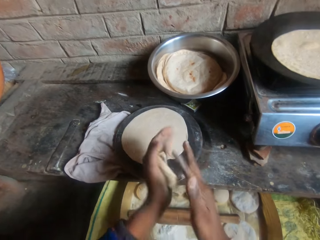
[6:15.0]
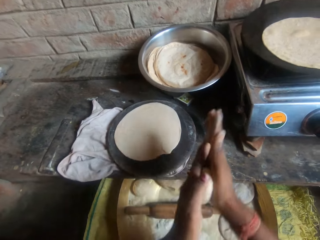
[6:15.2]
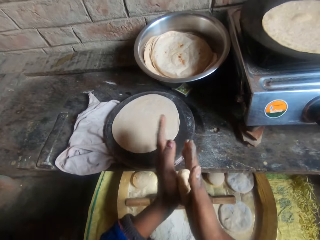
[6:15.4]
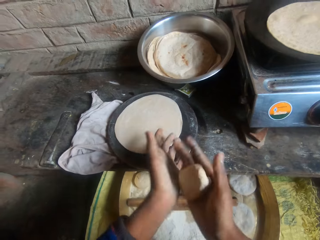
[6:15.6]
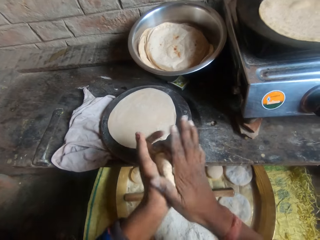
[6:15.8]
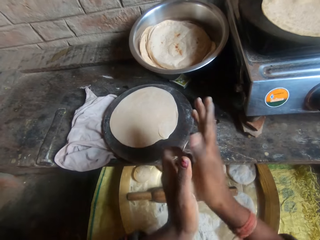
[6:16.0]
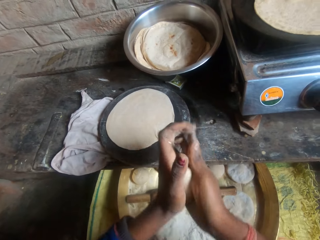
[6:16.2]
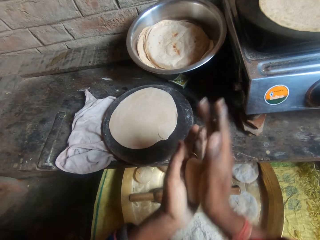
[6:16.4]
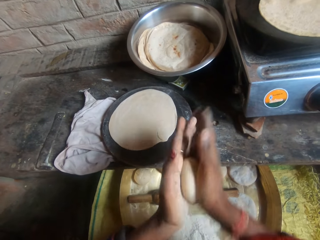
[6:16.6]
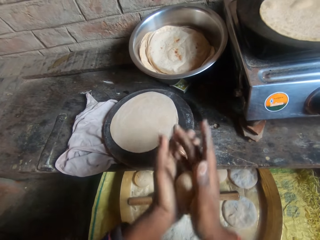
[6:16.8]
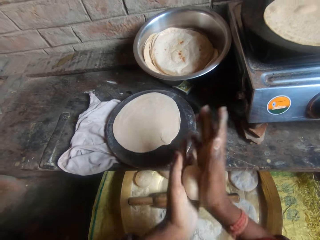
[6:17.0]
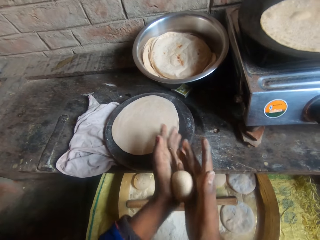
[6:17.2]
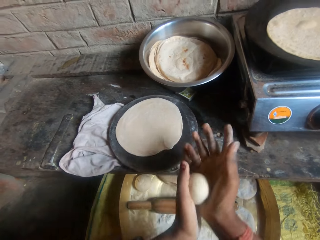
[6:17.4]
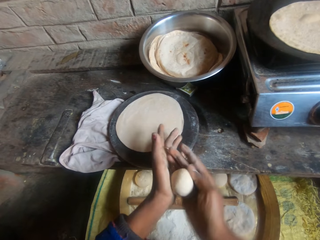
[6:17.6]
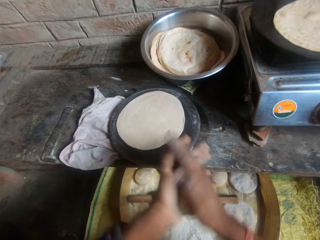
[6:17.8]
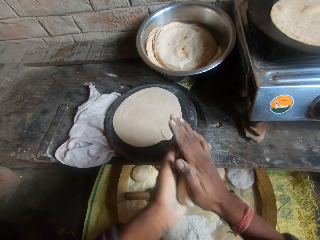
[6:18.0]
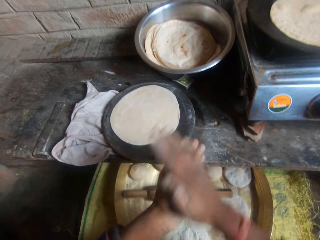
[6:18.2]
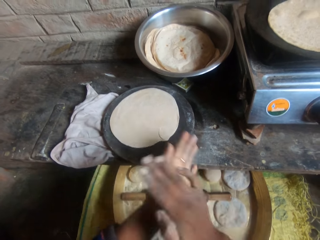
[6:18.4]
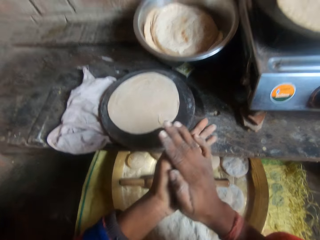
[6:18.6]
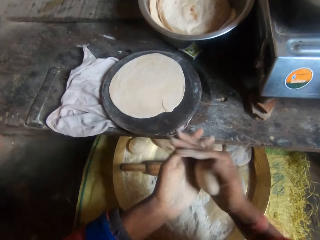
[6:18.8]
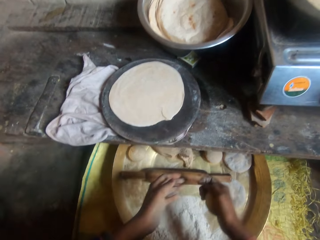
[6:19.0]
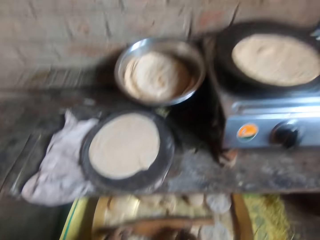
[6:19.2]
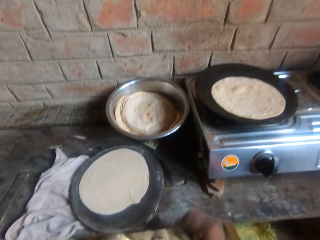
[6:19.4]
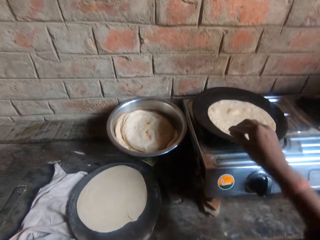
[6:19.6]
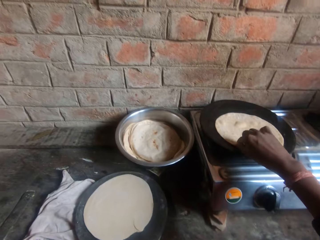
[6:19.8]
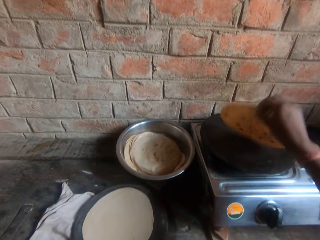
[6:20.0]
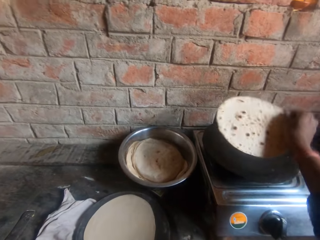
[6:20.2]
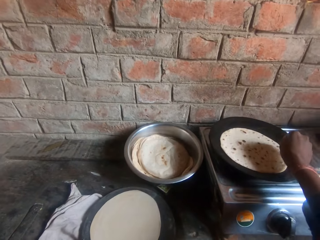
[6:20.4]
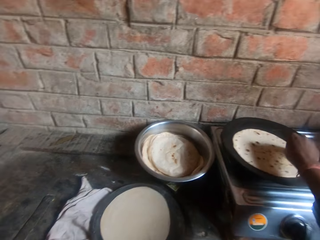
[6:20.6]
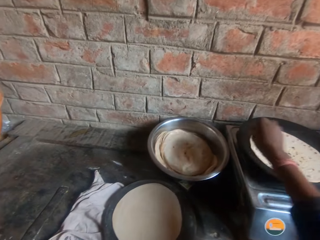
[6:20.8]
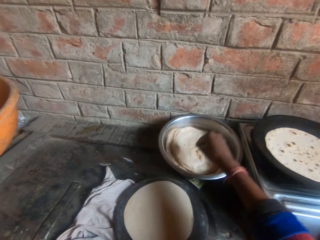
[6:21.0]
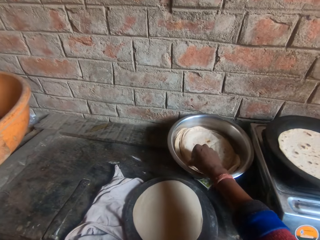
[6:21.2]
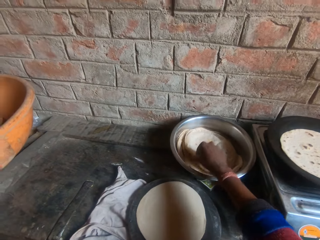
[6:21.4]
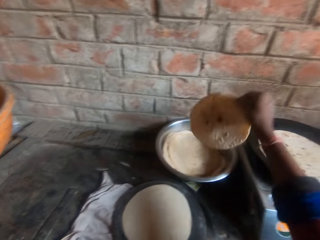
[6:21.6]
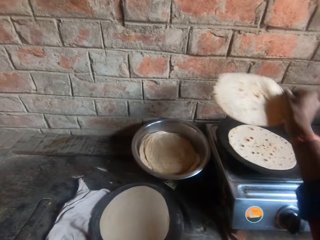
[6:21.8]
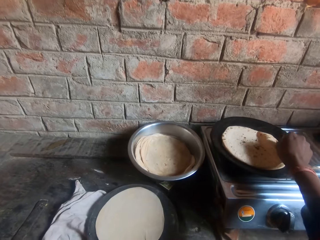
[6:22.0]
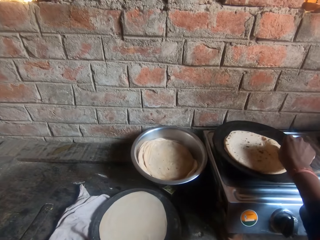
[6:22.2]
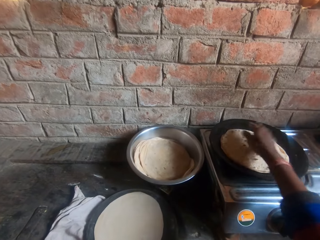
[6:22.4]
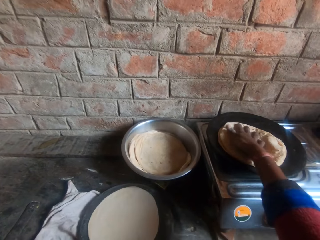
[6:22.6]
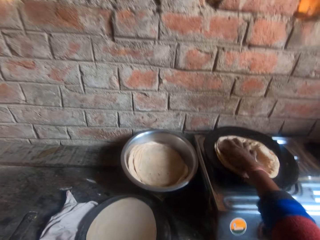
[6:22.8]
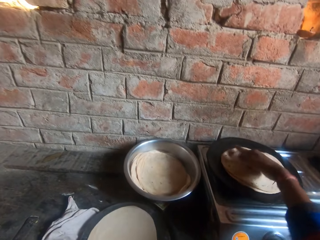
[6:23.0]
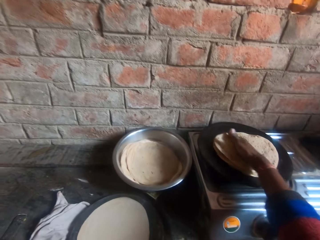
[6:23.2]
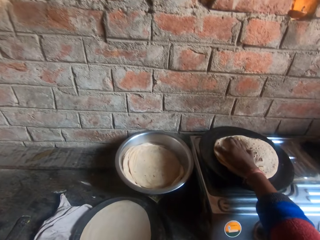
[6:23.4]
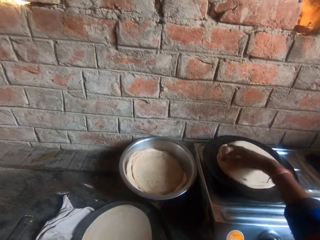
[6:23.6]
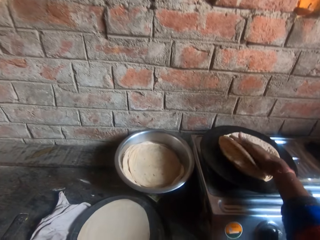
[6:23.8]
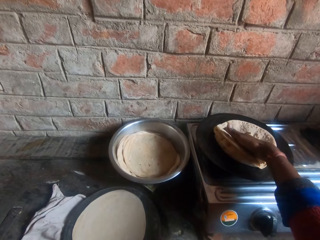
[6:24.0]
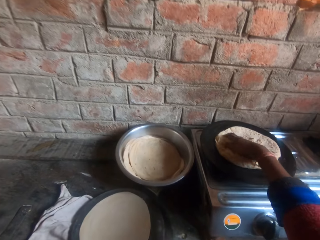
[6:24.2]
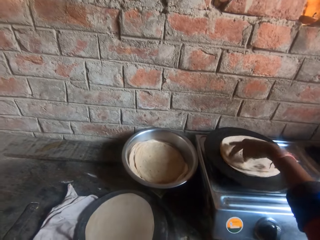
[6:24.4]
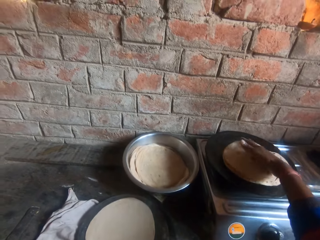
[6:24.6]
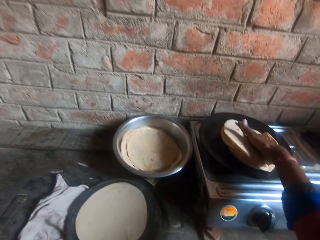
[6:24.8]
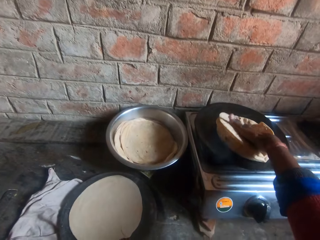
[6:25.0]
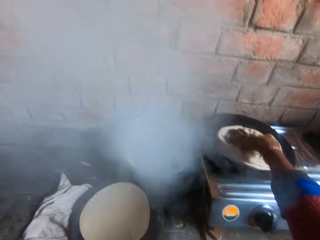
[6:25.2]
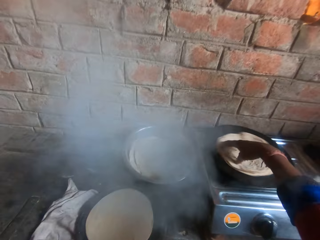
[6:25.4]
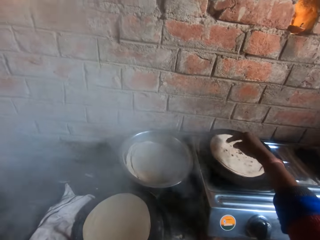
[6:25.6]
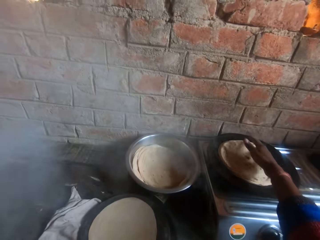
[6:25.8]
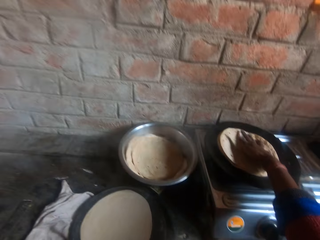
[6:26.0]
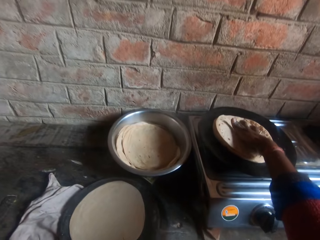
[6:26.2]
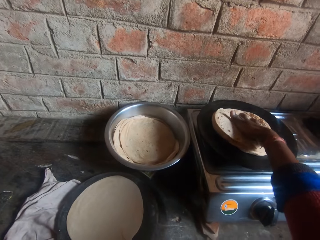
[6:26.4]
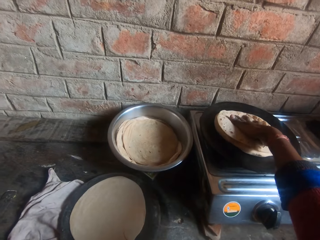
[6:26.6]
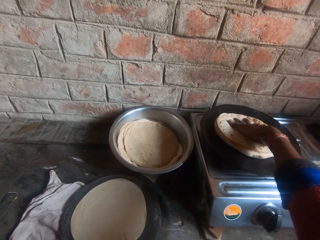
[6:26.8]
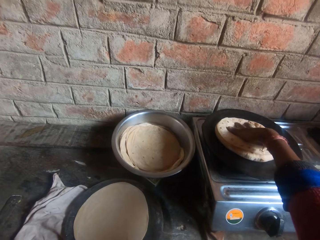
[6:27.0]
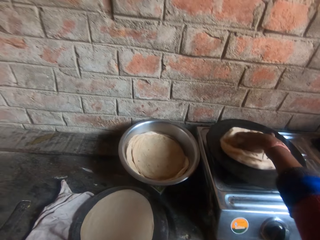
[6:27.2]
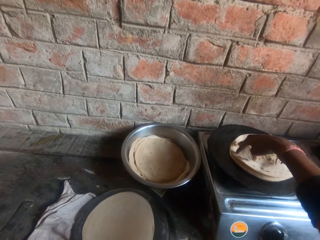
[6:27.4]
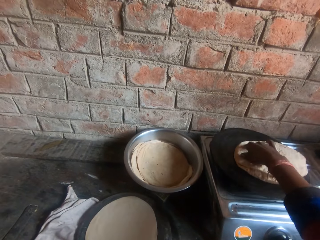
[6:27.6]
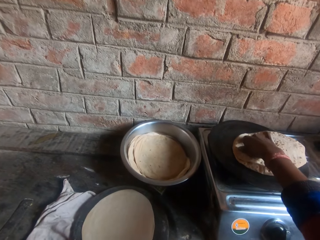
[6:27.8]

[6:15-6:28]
The camera wearer kneads the dough with his hands. He flips the roti or tortilla on the griddle or pan. He moves another roti from the bowl to the griddle. He spins the tortilla on the pan and presses the roti together on the griddle.

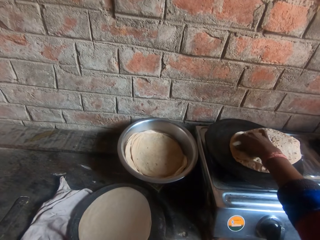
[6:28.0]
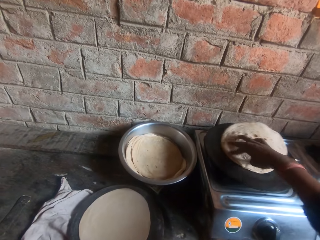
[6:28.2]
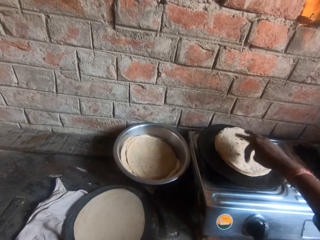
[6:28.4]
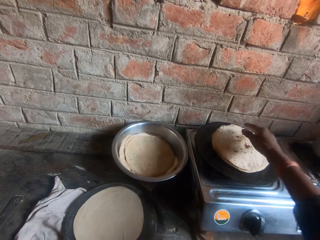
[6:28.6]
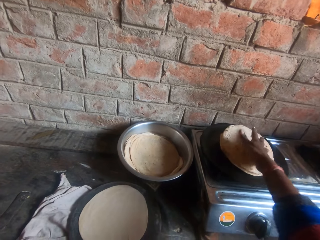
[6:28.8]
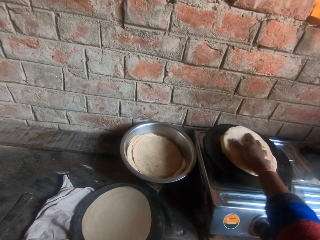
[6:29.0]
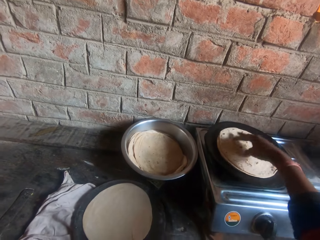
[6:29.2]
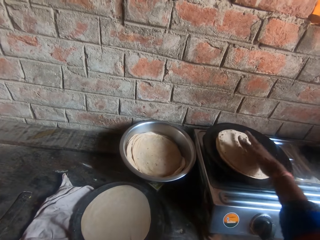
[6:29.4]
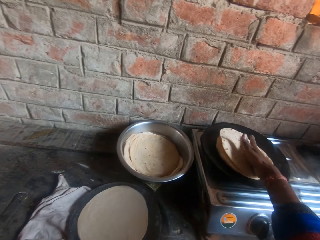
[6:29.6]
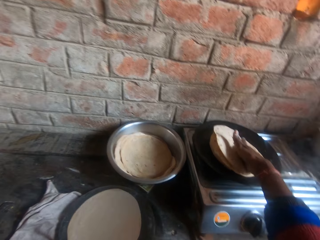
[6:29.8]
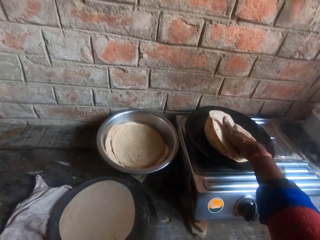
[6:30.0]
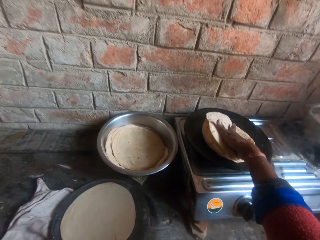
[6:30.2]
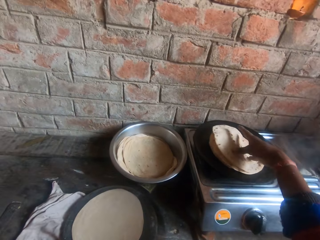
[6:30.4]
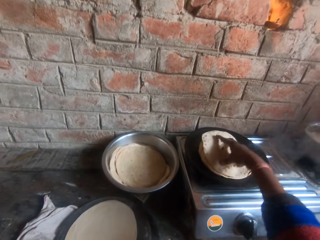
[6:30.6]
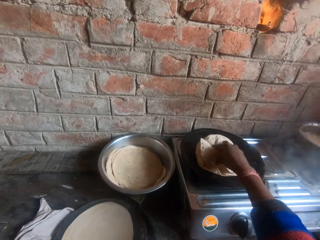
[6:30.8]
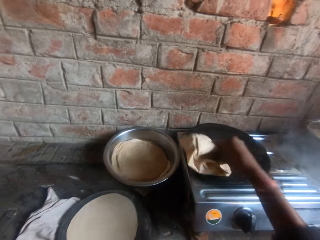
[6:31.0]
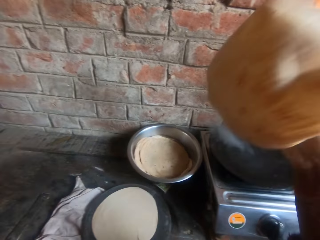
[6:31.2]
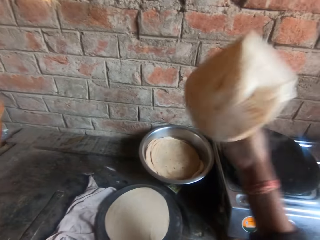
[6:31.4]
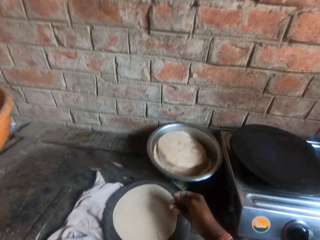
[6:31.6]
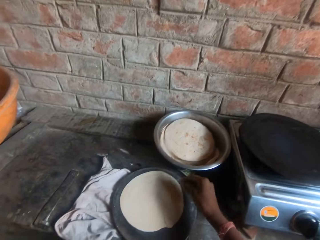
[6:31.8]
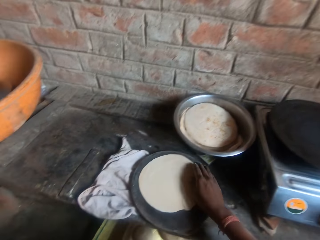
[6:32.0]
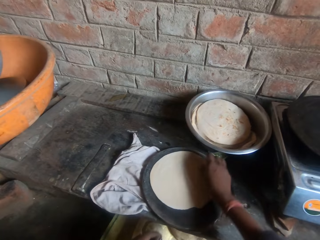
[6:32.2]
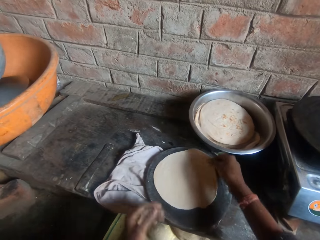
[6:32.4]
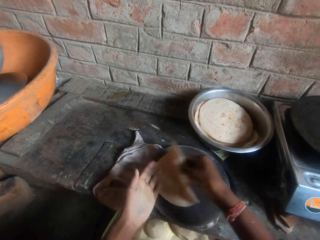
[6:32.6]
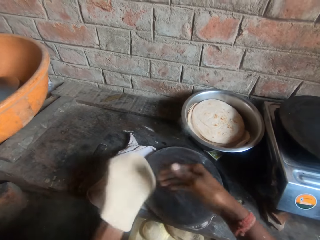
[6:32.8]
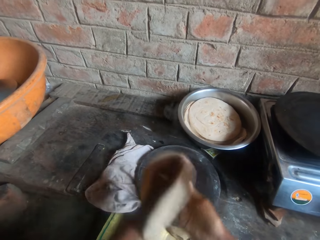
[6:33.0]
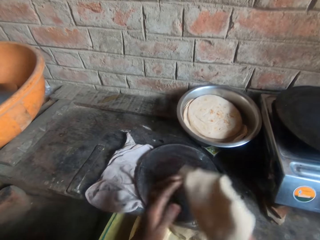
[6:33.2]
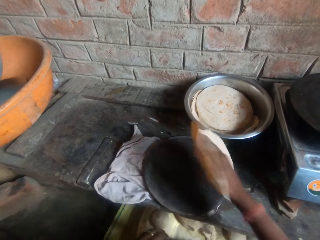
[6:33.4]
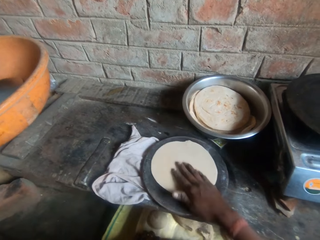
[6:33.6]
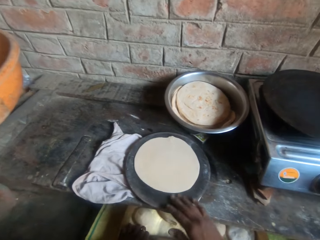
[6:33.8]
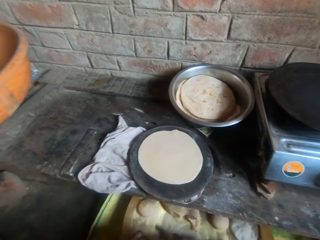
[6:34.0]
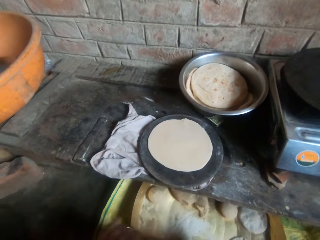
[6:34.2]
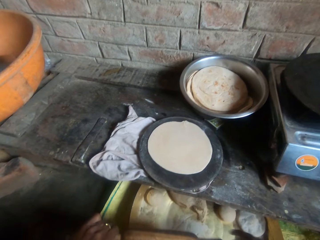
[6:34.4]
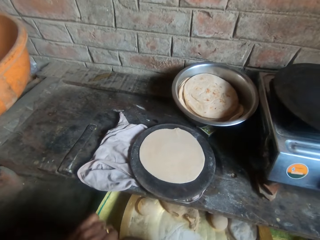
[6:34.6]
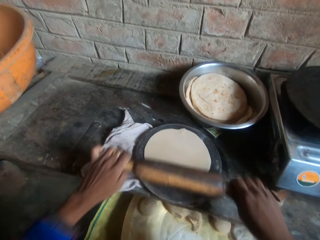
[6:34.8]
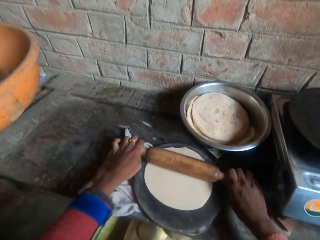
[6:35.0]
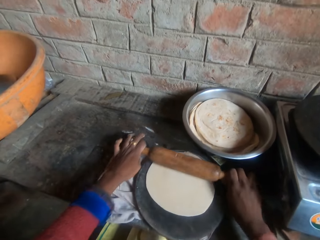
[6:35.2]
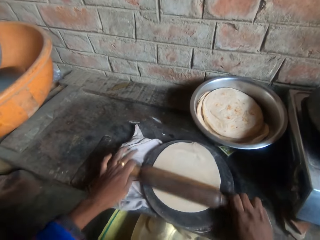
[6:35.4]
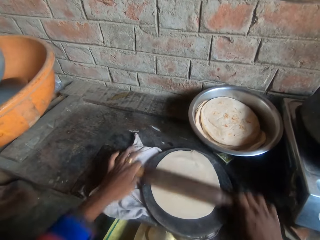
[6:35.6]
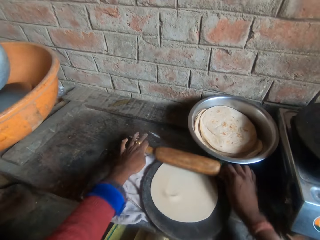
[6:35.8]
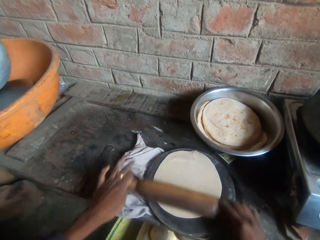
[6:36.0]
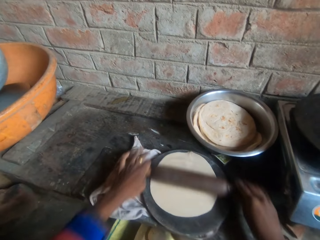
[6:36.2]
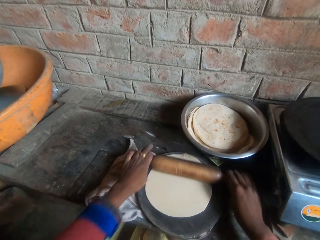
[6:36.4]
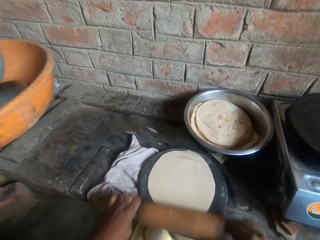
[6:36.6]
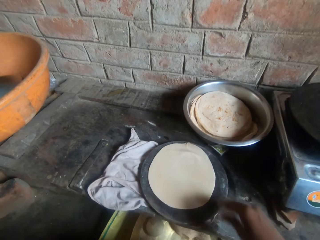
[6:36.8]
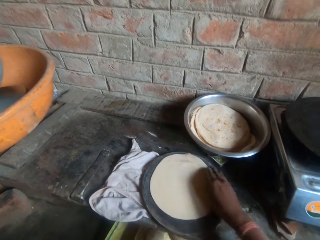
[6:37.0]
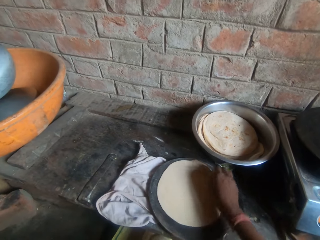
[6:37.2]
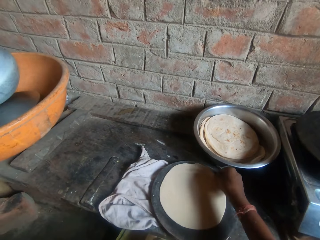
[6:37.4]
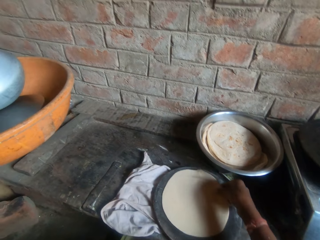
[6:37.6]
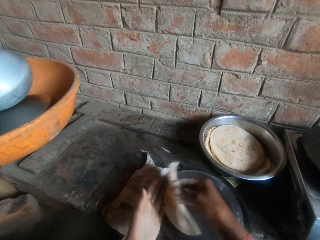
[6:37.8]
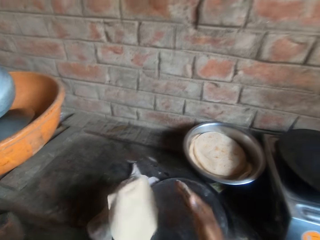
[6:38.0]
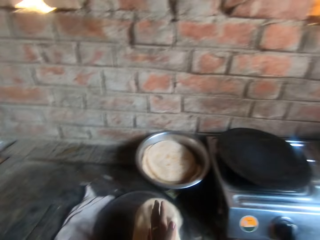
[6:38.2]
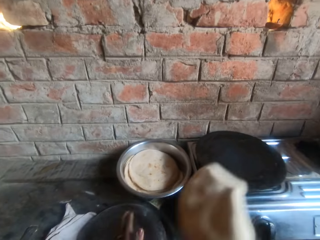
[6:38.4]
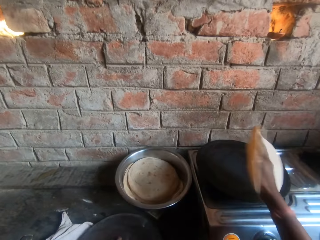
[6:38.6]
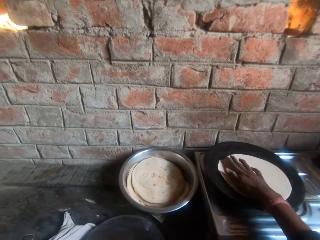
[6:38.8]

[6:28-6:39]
The camera wearer grabs the tortilla or roti. They drop the roti in the bowl. They take the dough on the pastry board, swirl the dough in their hands and return the dough on the pastry board. They knead the dough on the board with a rolling pin. They lift the dough from the pastry board.
